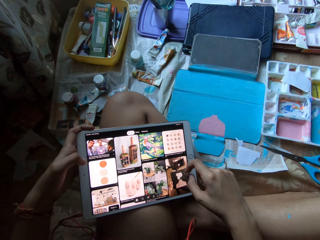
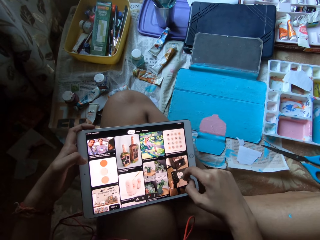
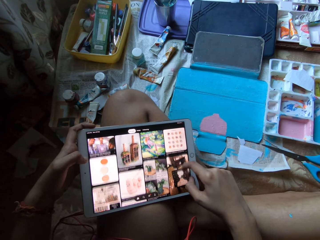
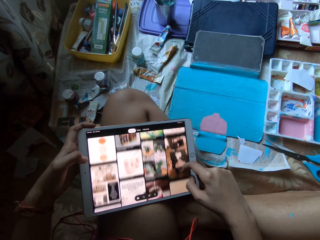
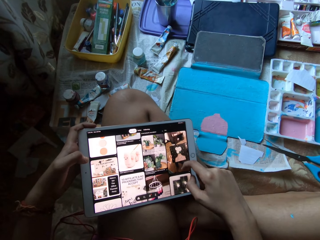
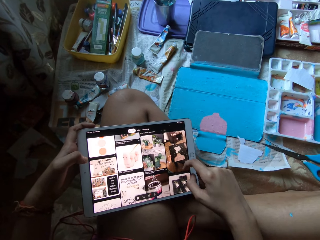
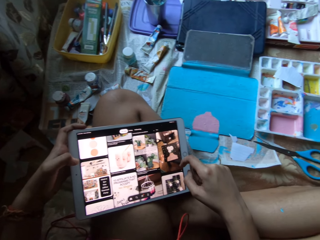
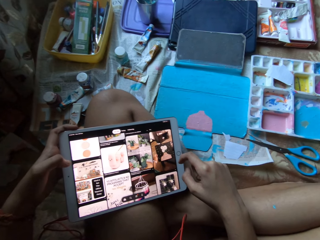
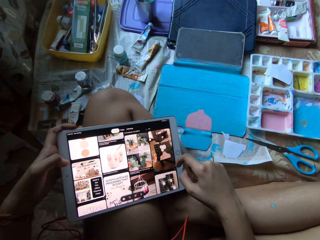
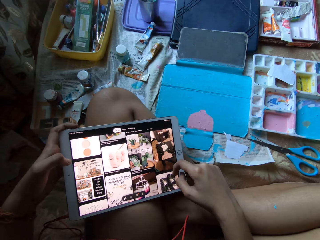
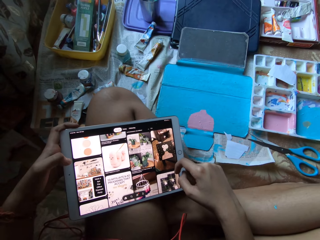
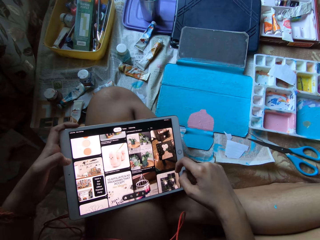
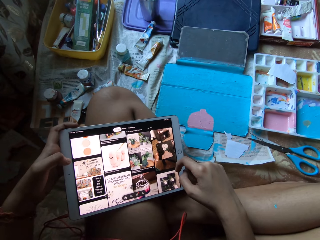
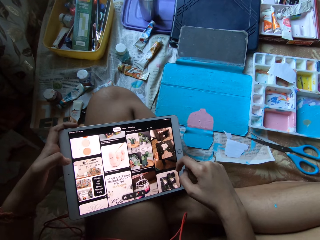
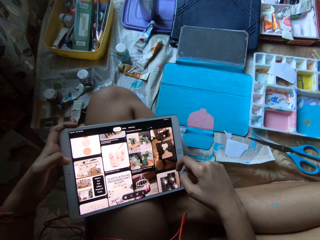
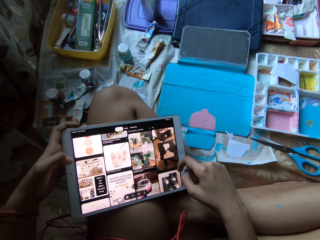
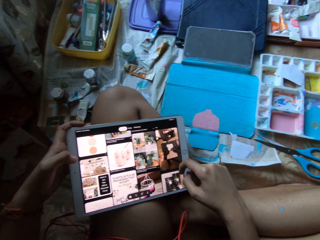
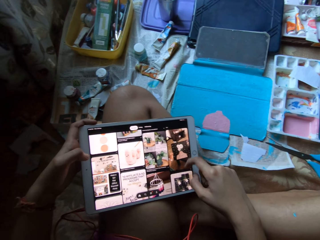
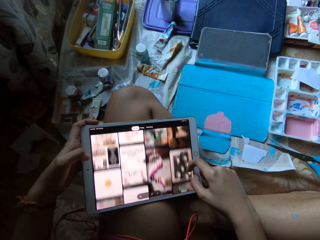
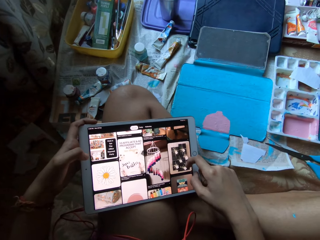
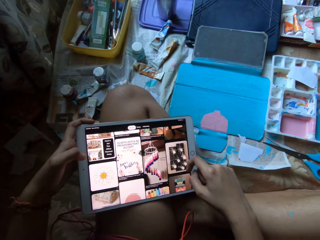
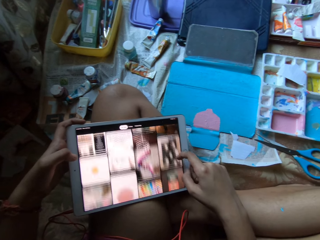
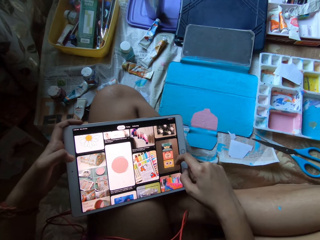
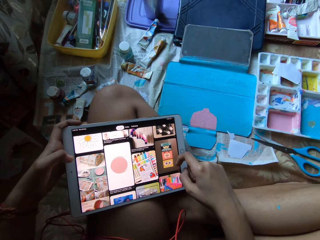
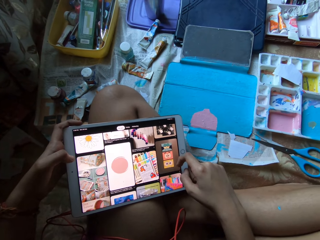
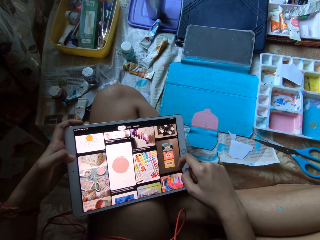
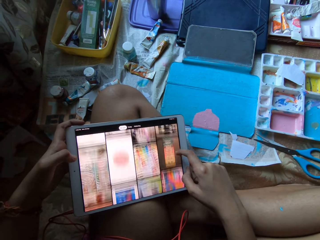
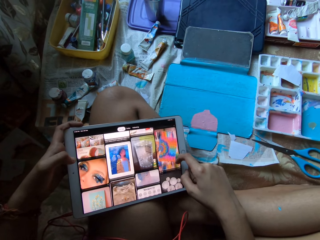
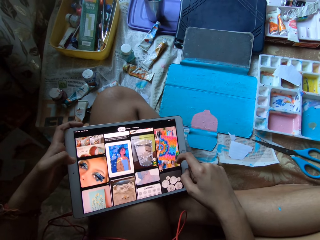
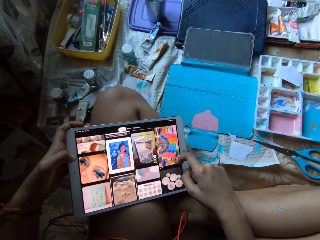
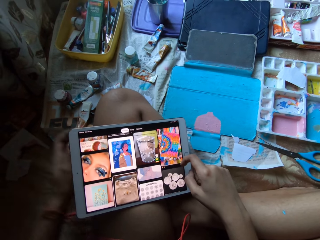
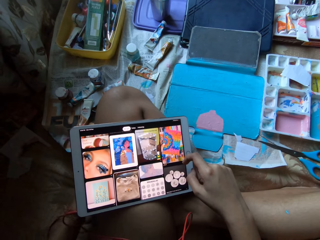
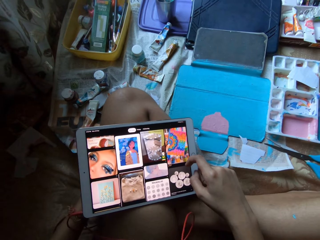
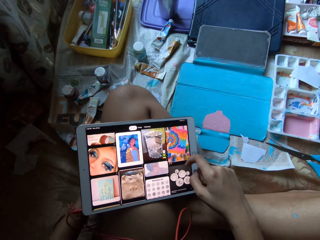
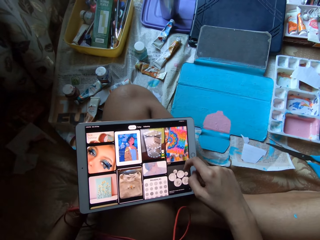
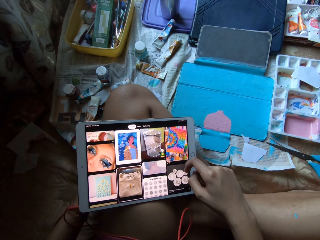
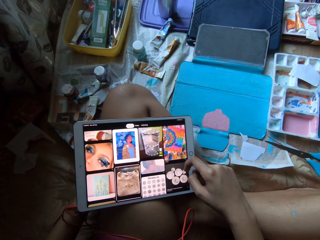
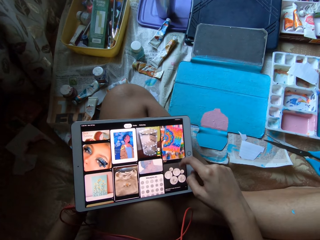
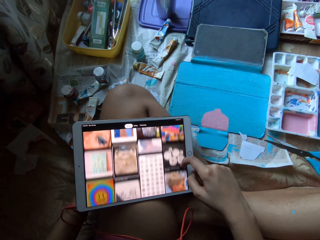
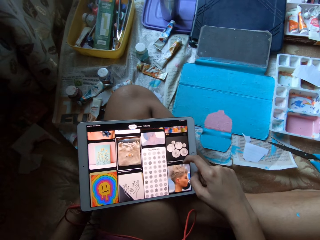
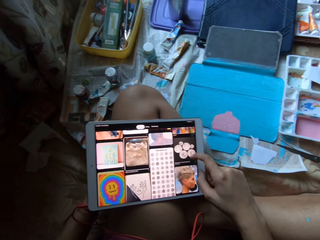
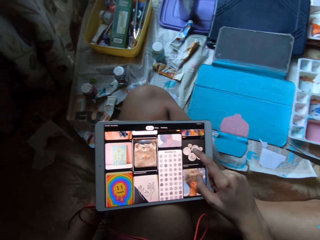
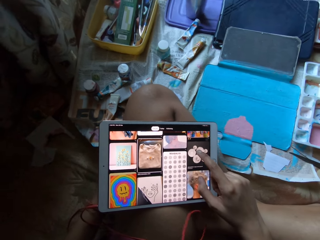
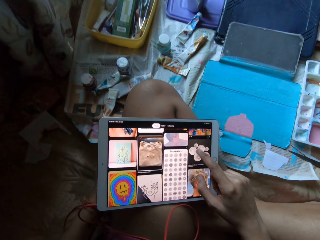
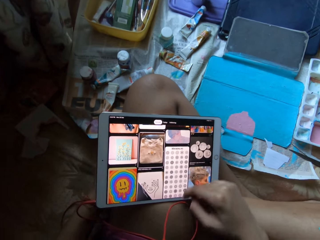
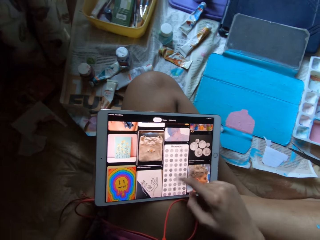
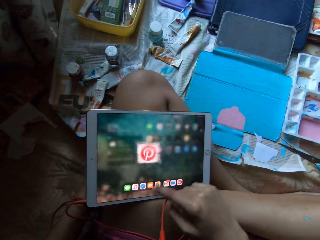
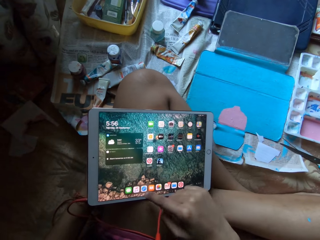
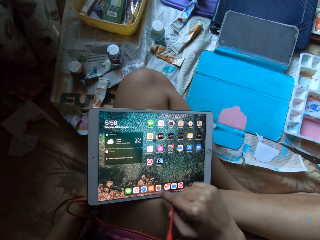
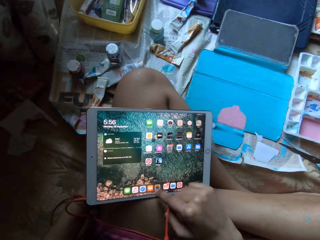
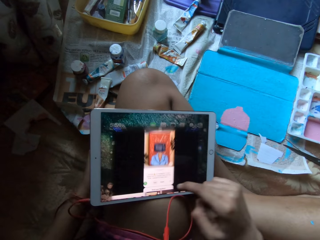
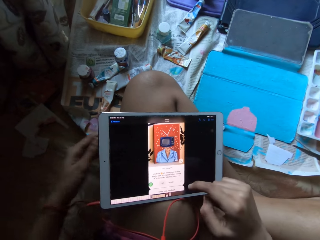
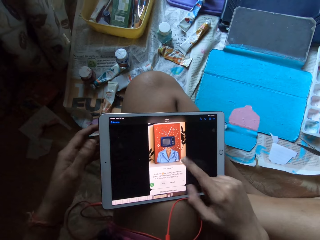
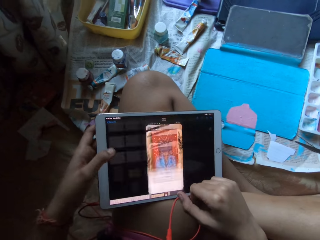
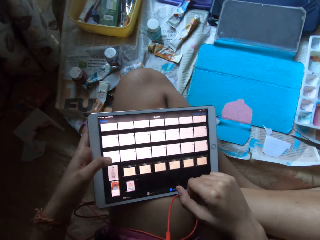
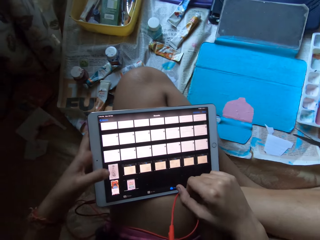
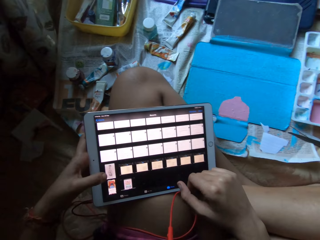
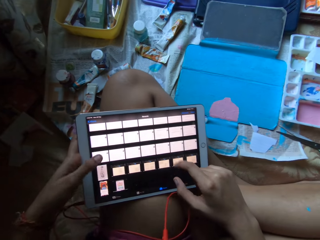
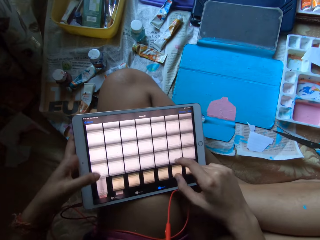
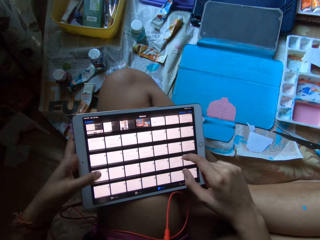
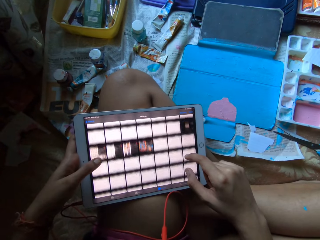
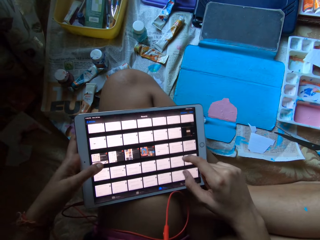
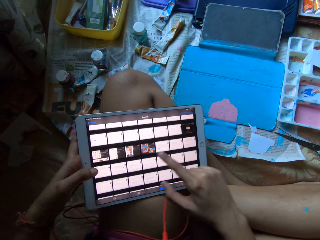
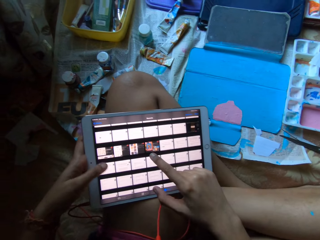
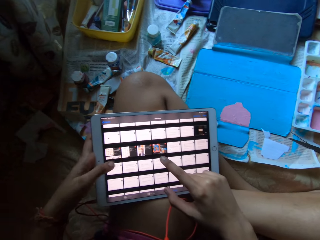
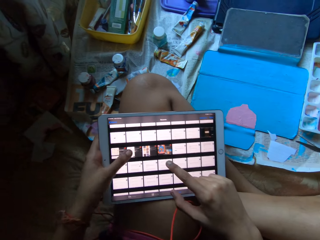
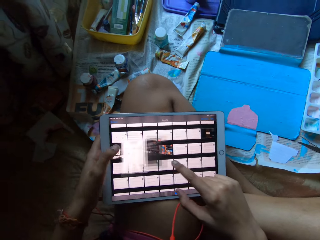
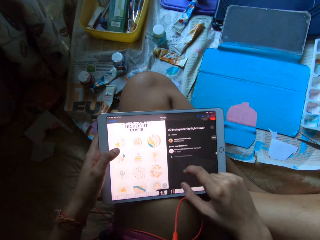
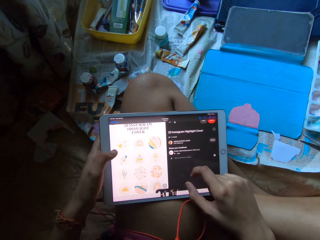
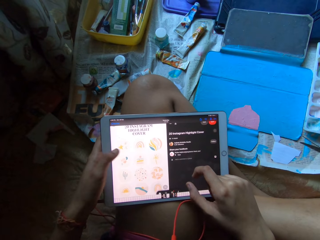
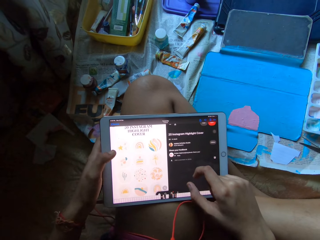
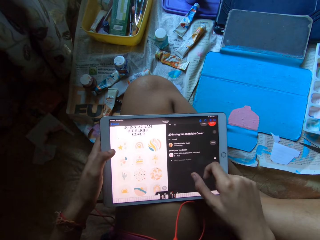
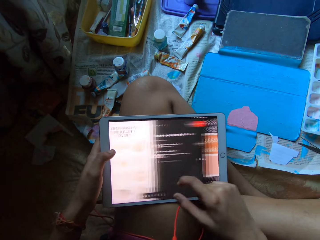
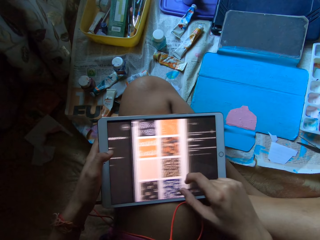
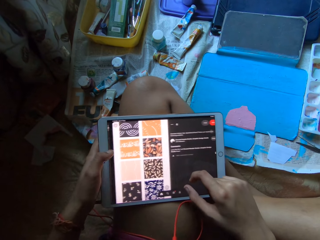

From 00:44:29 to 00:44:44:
The camera wearer operates the iPad on his lap with his right hand. He operates the iPad on his lap with both hands.

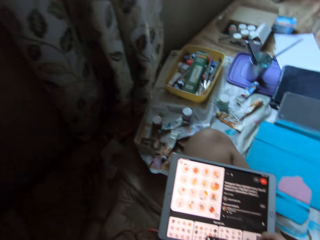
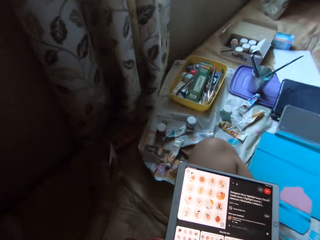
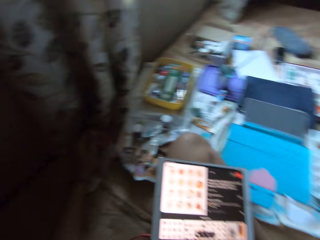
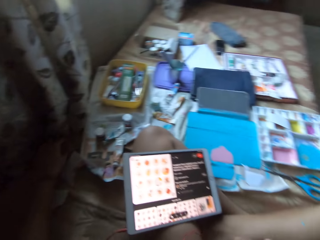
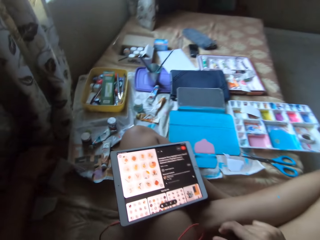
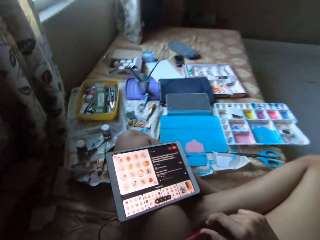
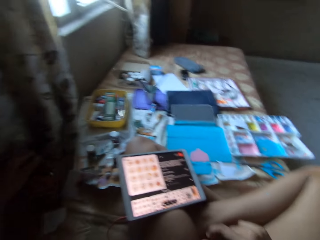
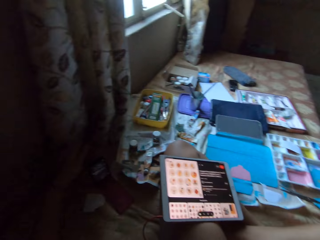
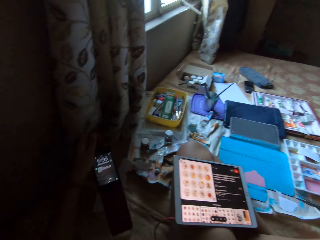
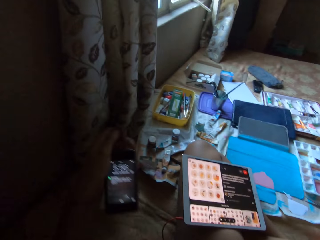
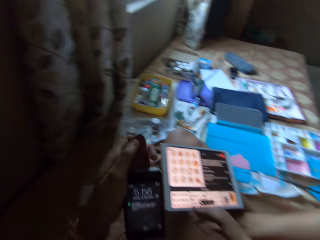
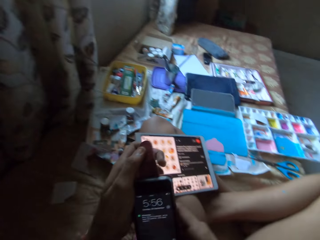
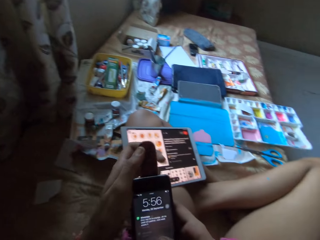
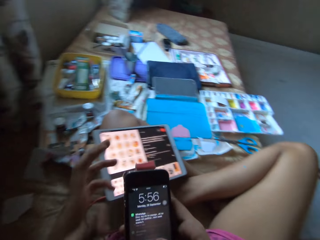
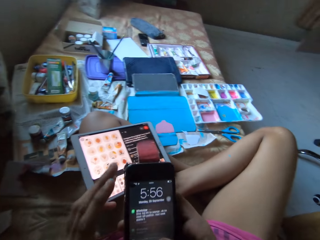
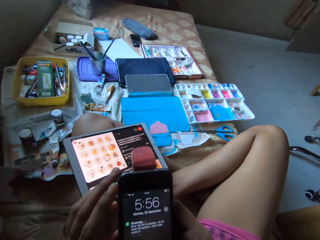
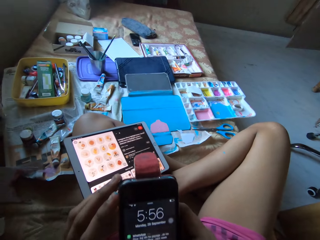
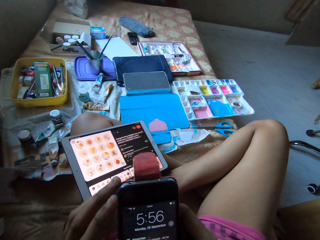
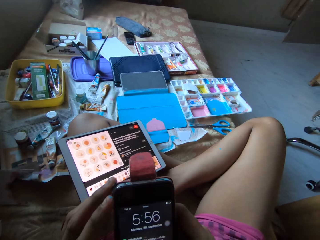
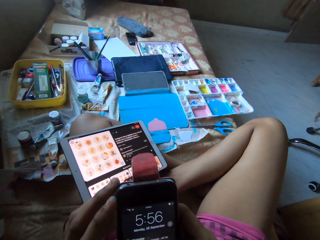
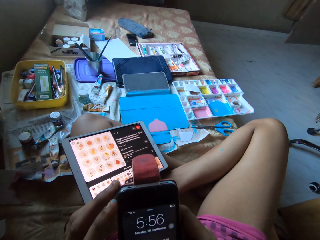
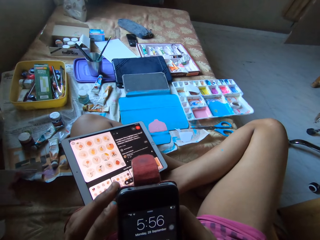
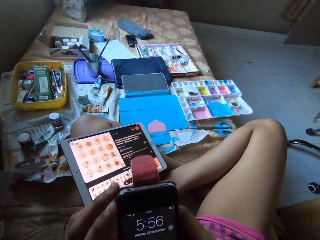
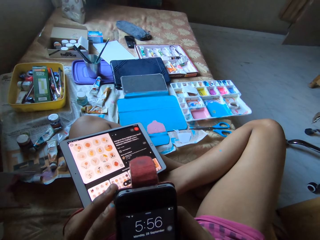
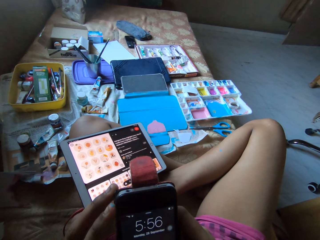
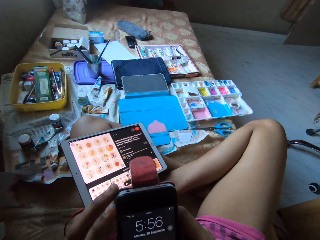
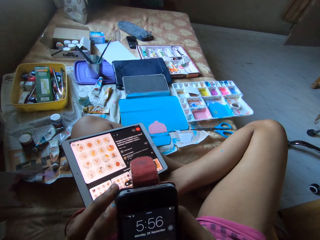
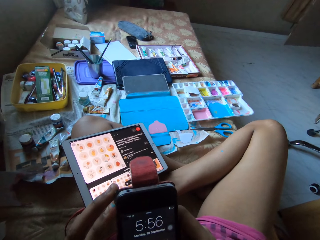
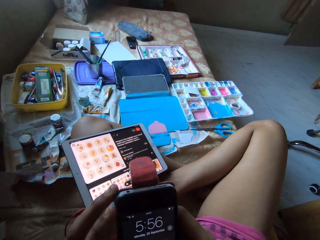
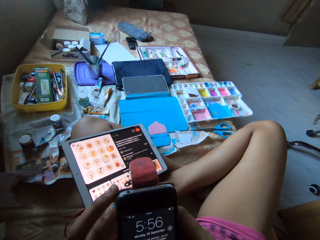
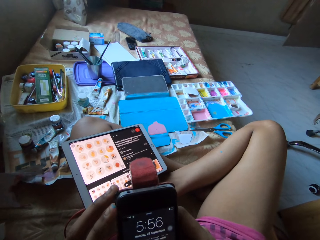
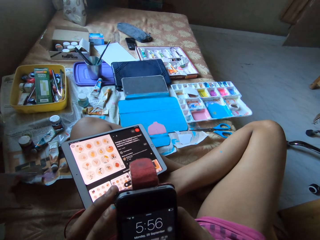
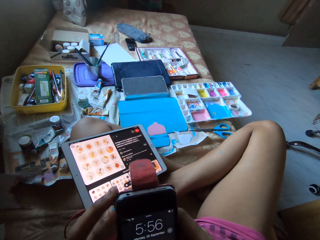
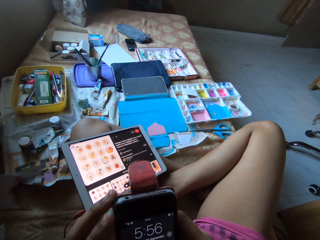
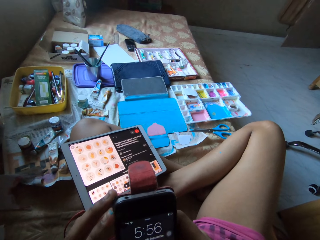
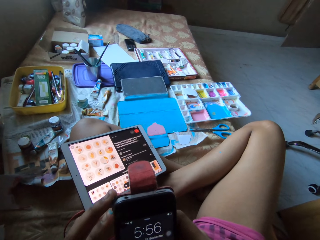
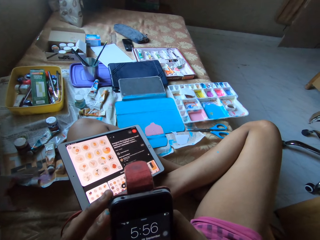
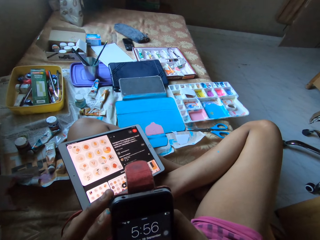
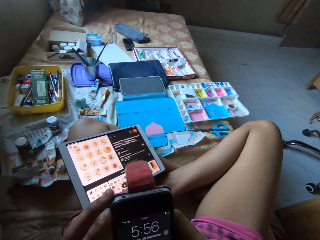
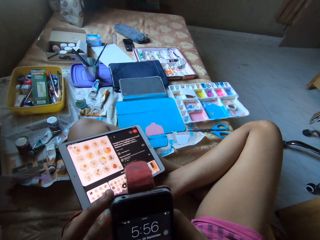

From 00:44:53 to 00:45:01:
The camera wearer picks up a phone from the bed with his left hand. He operates the phone with both hands.
